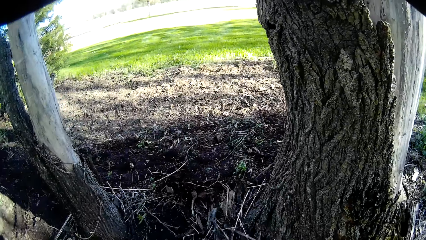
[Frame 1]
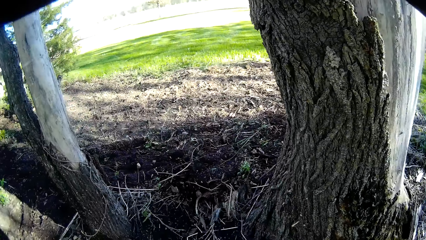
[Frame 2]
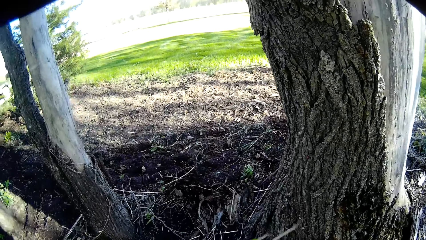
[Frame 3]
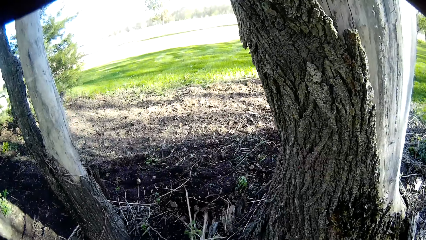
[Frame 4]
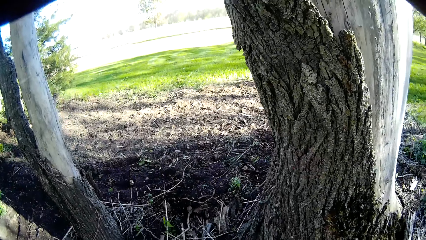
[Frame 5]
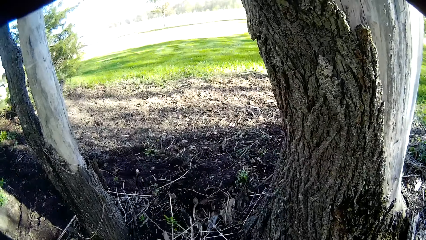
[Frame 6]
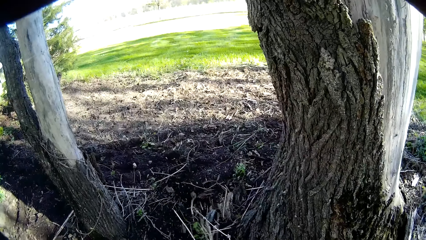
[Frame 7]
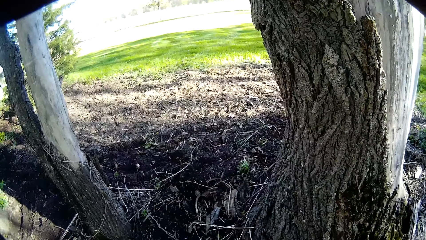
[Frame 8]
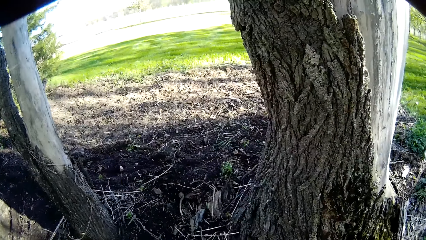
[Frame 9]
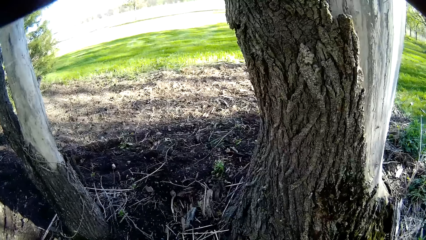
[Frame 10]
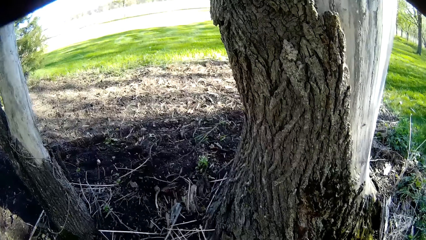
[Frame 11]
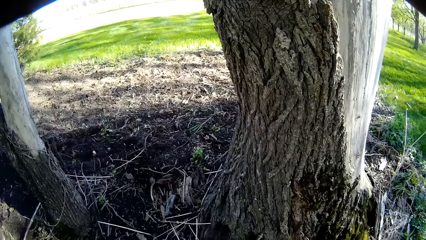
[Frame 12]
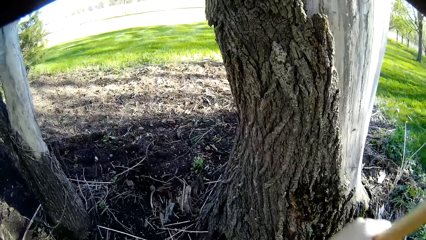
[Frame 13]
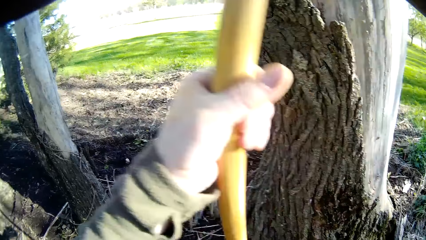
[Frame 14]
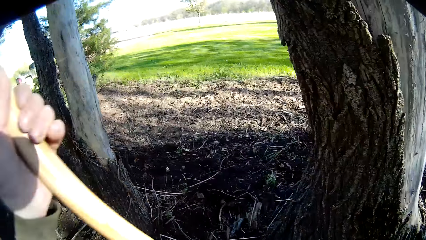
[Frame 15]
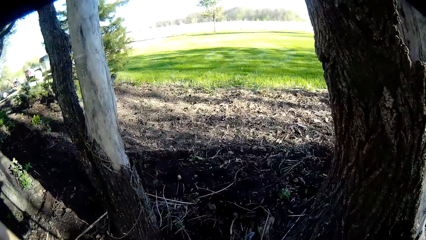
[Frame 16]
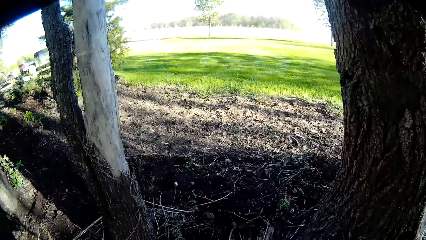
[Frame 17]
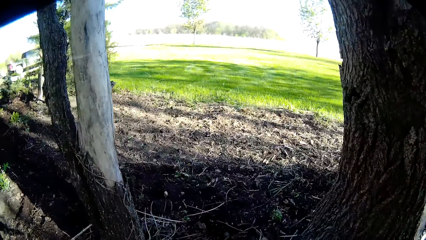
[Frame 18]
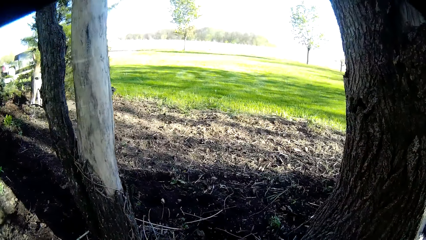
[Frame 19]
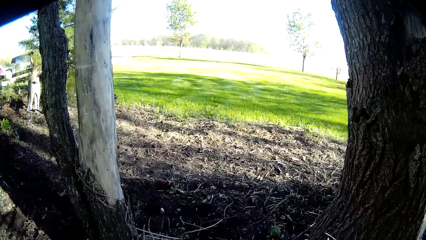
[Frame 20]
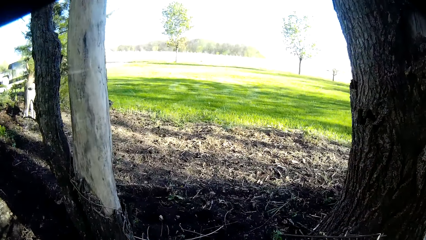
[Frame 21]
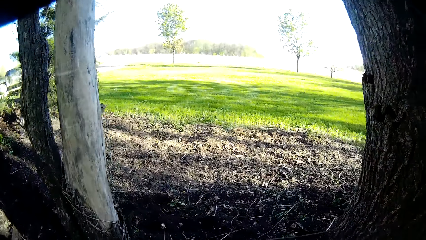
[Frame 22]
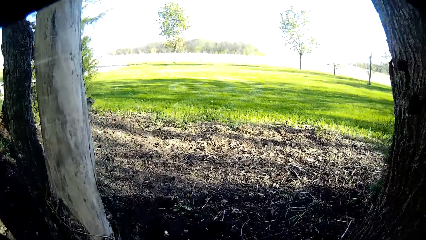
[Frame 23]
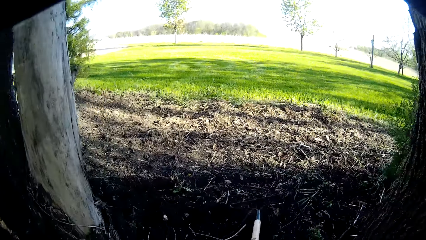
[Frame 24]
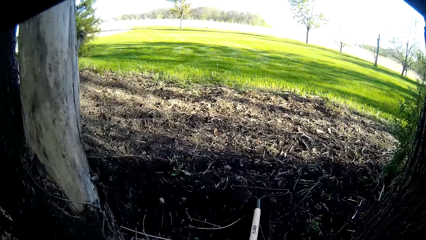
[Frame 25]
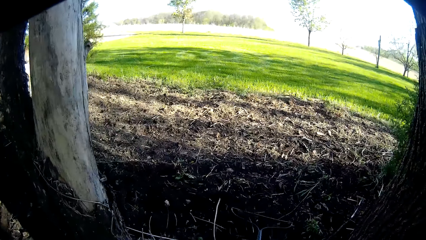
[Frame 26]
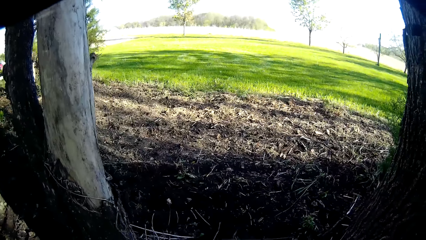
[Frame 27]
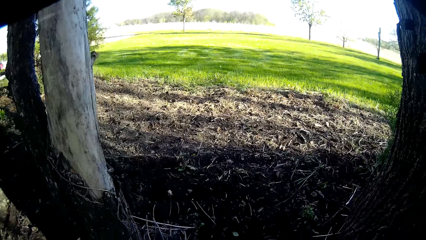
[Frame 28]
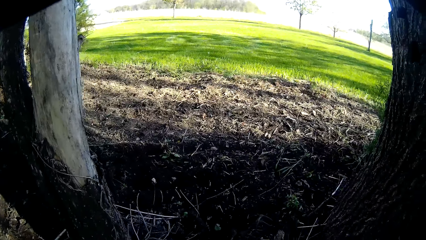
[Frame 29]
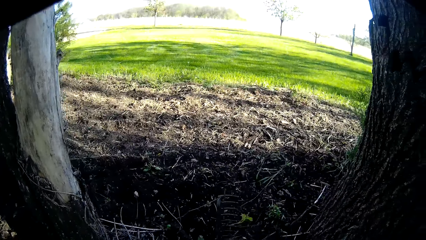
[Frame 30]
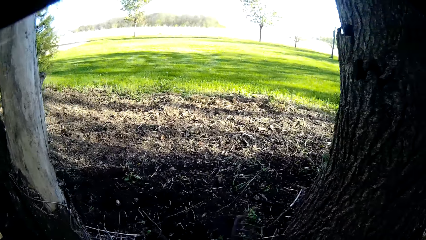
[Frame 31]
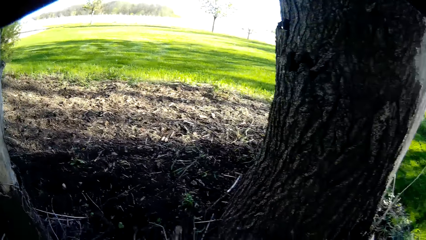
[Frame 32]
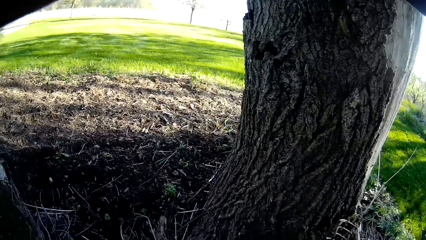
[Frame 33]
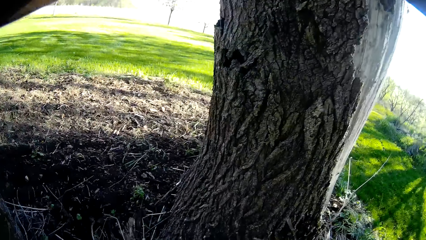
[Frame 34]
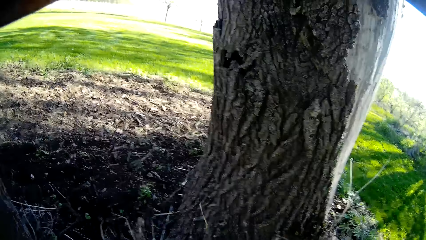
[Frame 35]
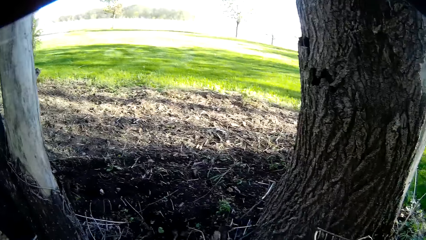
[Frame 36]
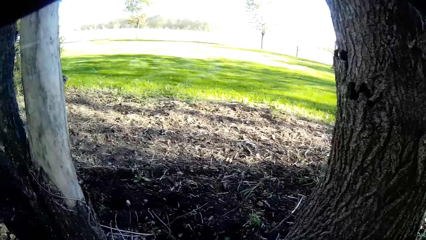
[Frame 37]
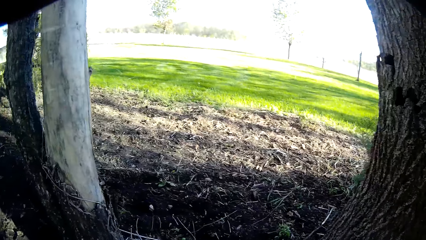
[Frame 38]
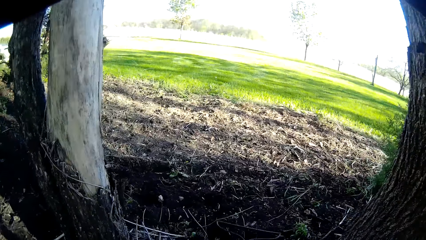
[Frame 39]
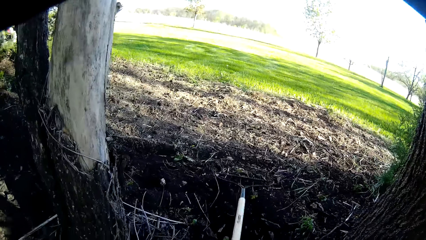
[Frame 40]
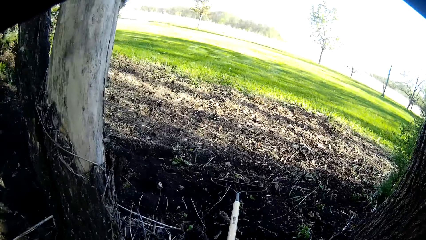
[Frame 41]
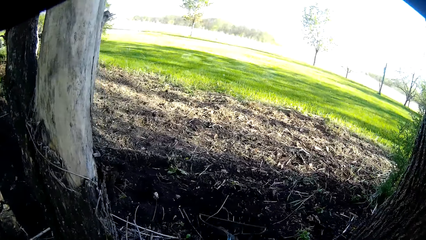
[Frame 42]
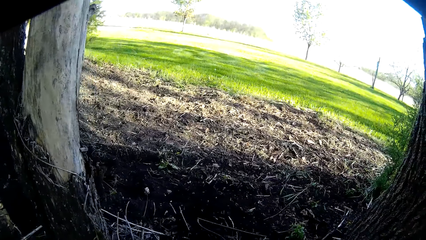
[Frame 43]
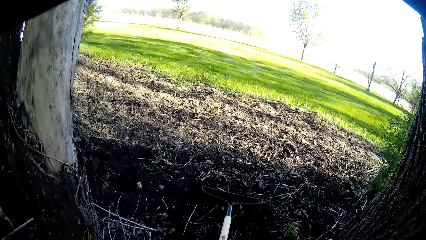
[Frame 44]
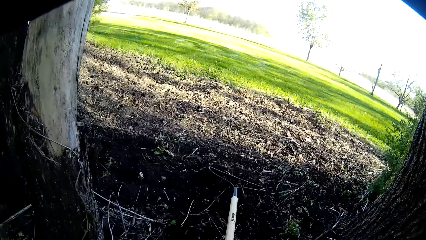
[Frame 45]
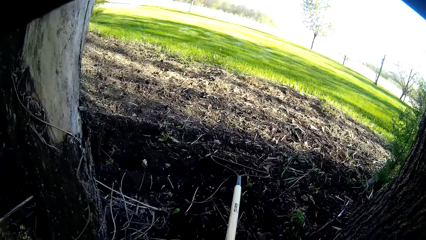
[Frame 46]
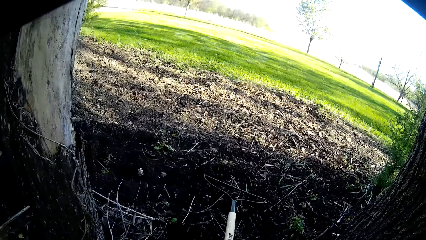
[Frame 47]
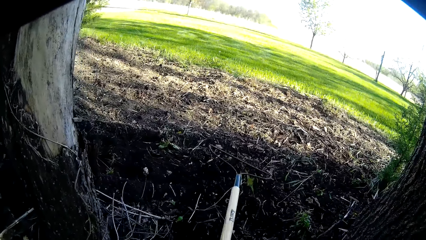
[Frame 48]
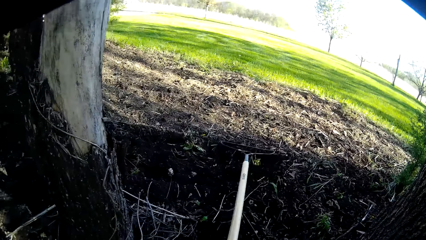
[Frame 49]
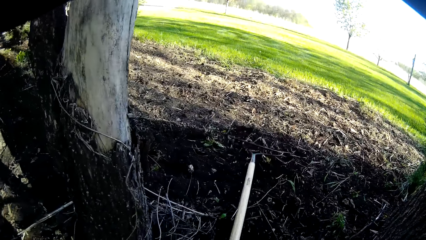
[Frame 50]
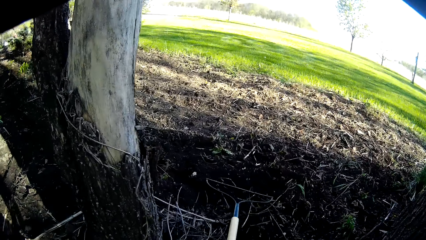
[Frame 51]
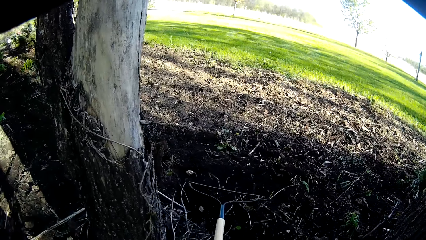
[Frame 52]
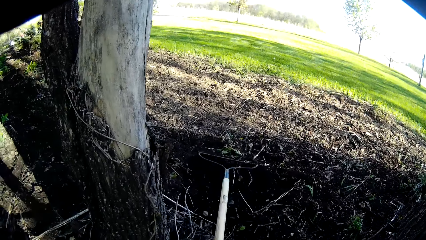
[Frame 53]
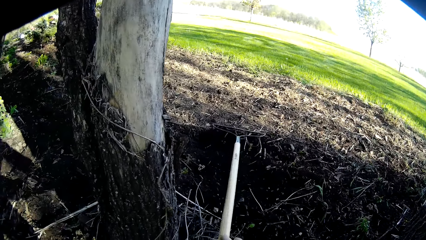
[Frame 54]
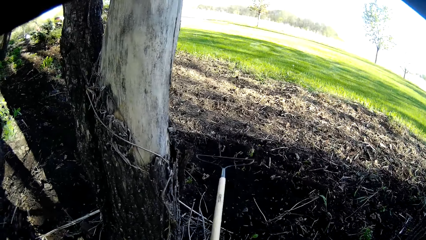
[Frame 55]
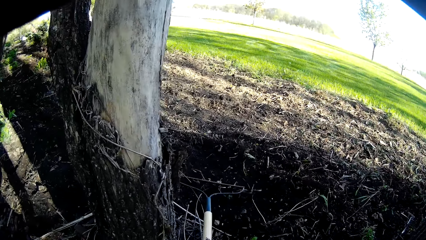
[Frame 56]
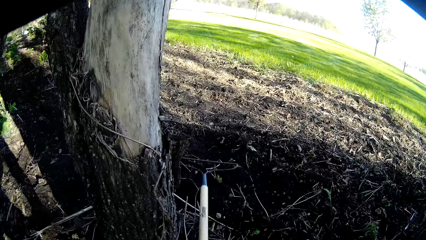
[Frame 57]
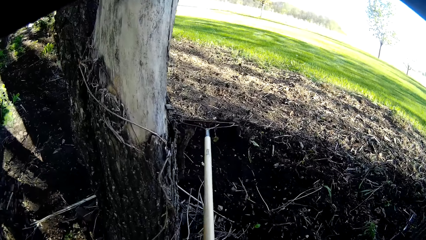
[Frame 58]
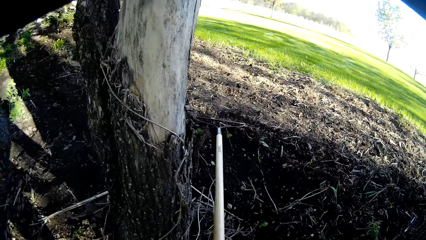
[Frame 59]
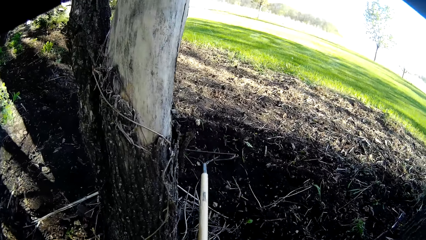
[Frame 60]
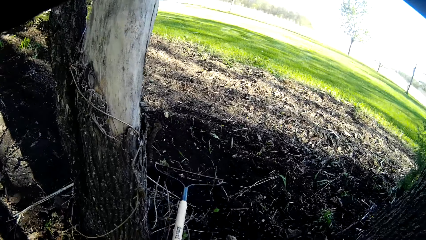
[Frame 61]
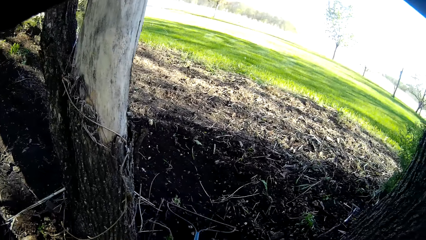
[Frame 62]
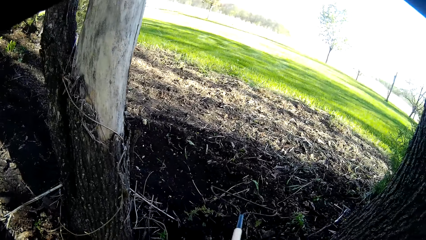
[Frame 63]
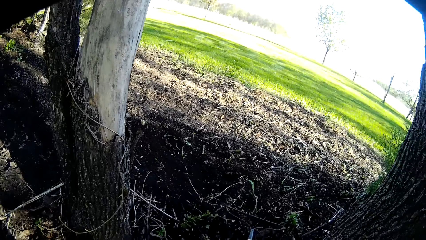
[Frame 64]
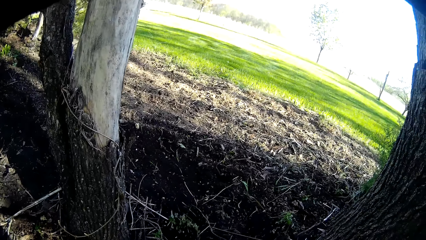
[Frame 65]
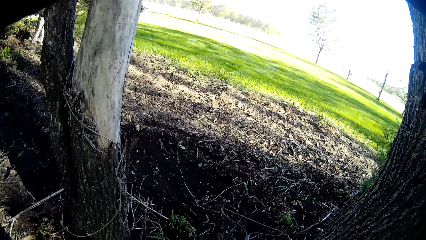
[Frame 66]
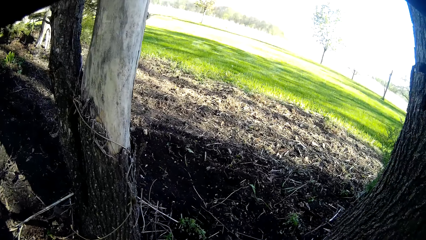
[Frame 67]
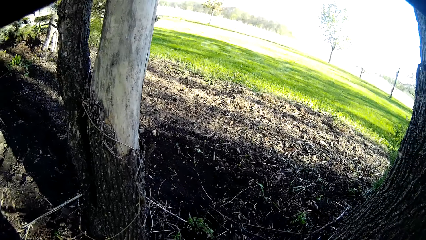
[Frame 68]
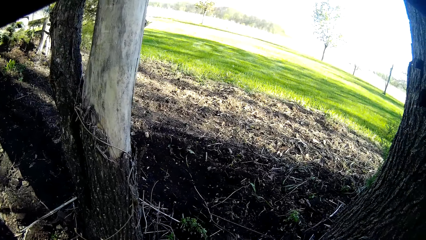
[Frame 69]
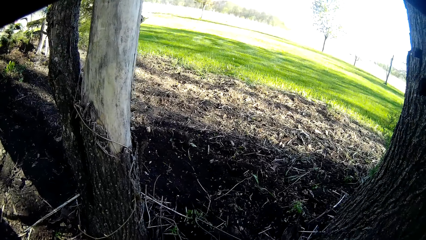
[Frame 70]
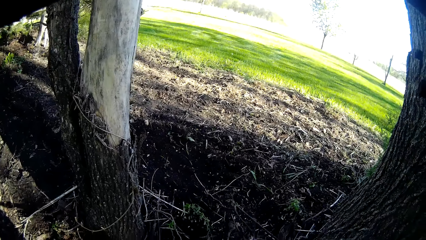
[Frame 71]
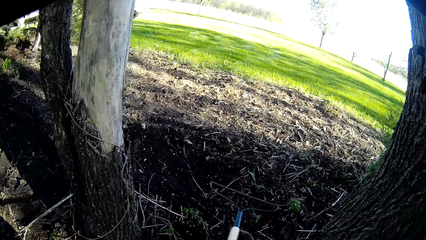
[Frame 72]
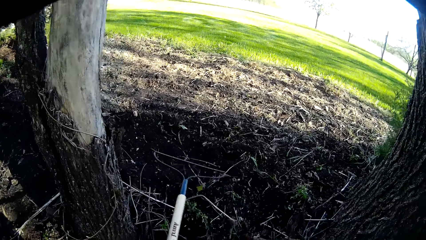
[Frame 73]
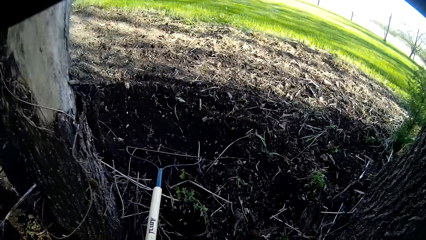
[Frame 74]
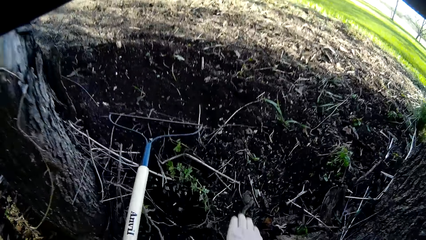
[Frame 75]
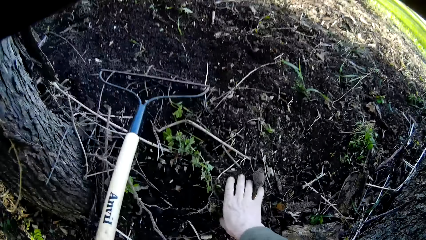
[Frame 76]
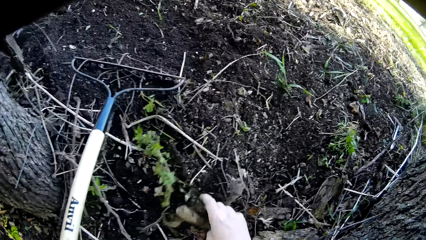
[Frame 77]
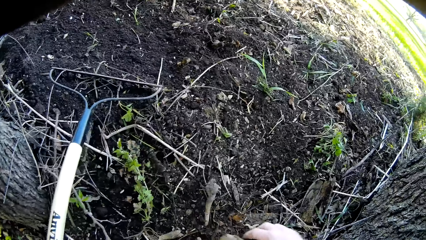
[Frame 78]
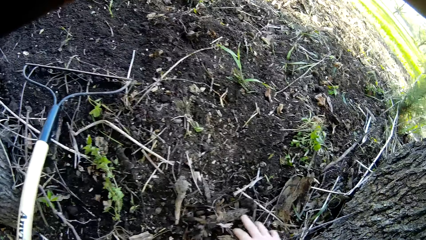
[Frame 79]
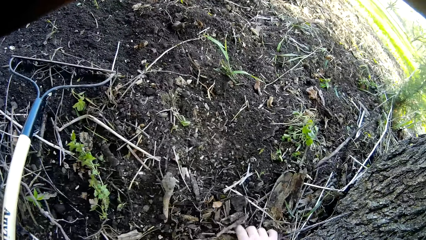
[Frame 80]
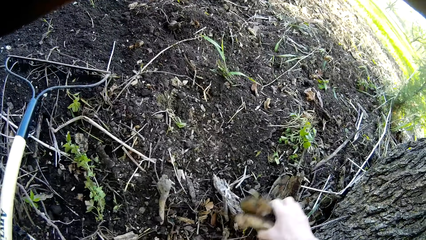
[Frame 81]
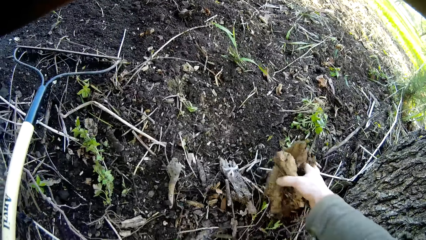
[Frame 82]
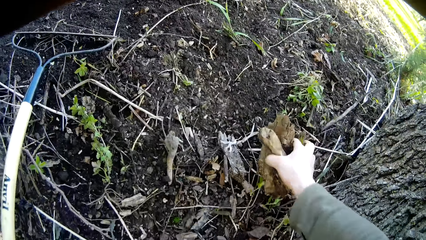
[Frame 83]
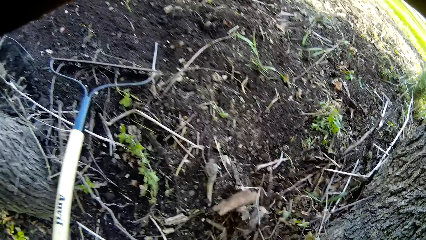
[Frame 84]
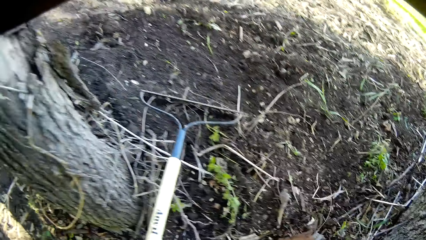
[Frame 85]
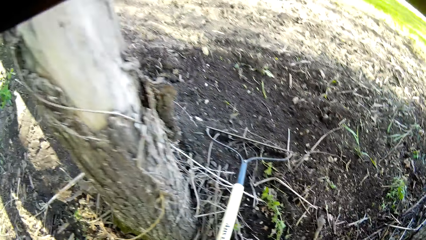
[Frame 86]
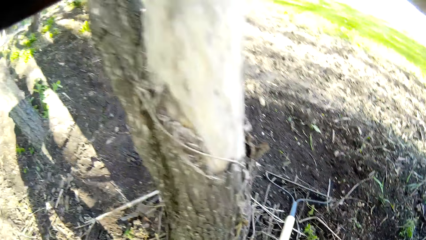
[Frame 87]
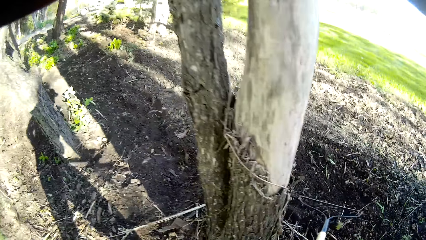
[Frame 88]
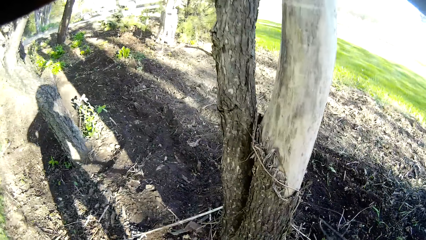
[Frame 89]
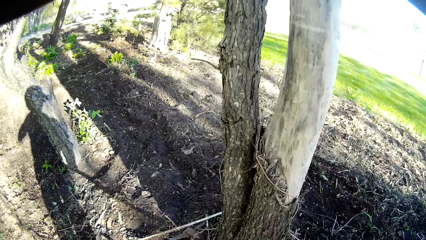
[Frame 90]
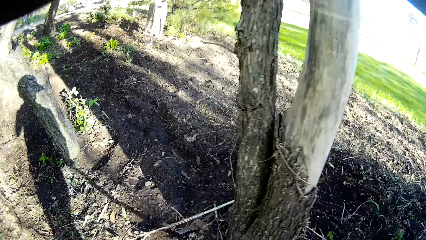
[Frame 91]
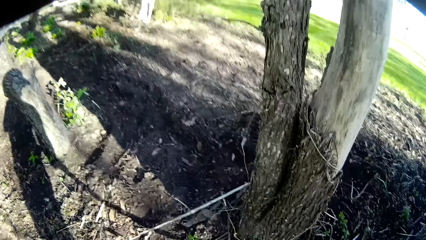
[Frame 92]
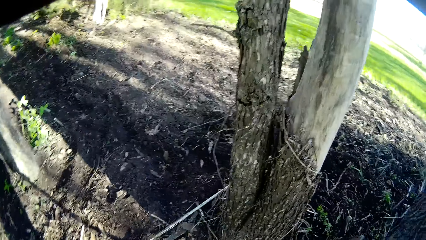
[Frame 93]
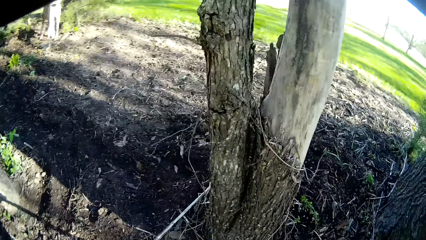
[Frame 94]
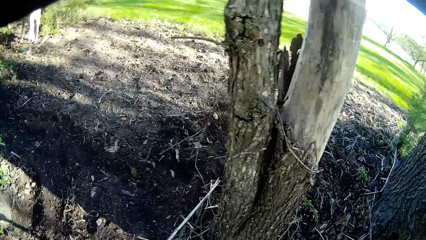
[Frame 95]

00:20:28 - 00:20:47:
The camera wearer moves the rake in his left hand. He rakes the debris off the soil with the rake in both hands. He moves the weed with the rake. He levels the soil with the rake. He picks the debris off the soil with his right hand.
